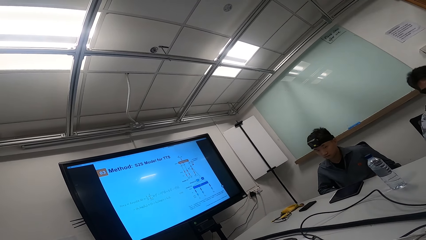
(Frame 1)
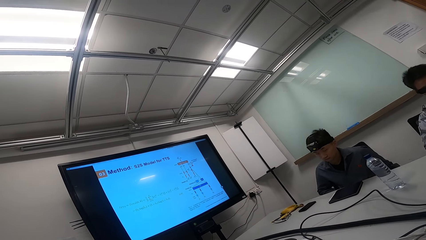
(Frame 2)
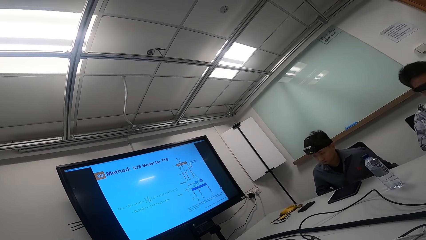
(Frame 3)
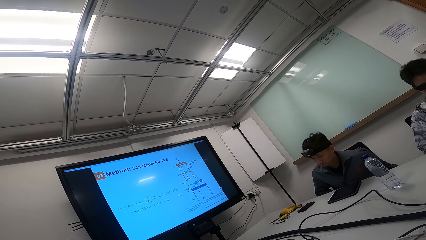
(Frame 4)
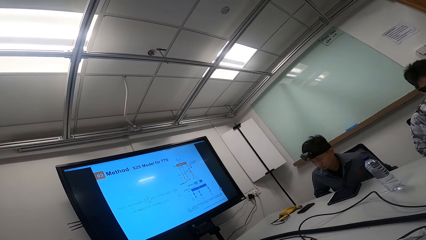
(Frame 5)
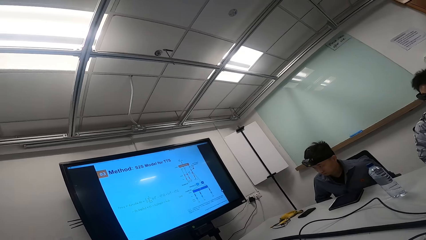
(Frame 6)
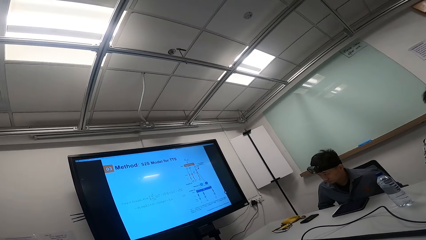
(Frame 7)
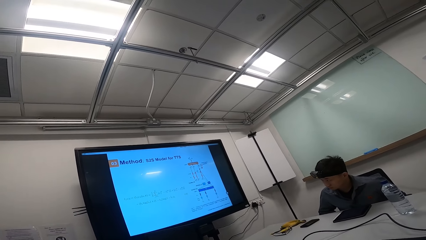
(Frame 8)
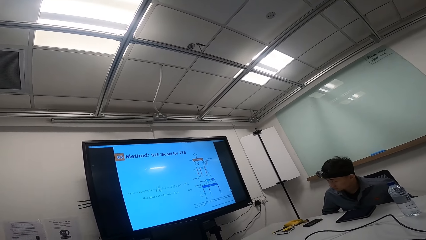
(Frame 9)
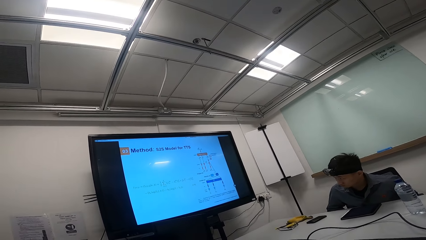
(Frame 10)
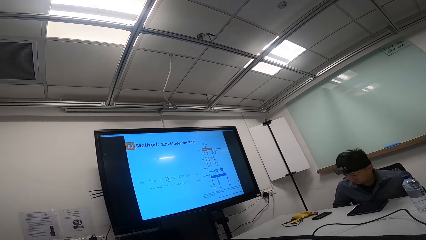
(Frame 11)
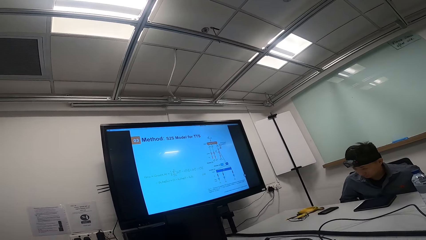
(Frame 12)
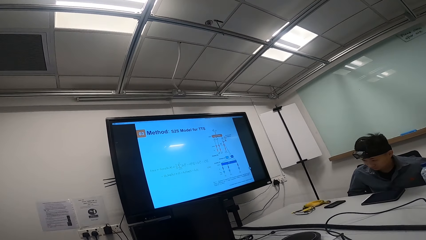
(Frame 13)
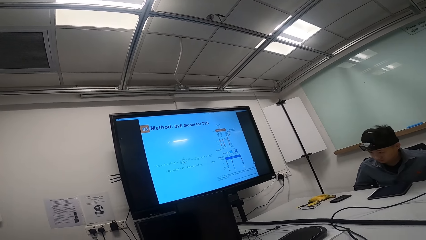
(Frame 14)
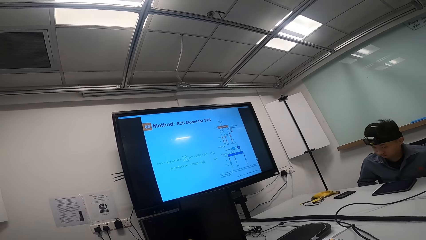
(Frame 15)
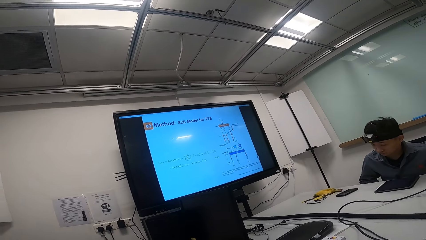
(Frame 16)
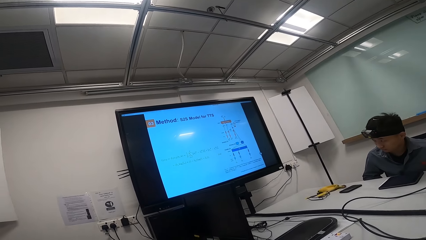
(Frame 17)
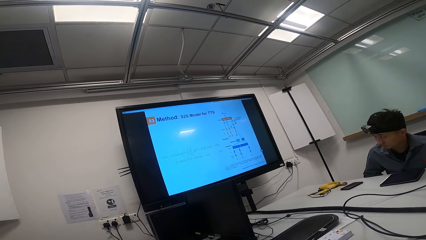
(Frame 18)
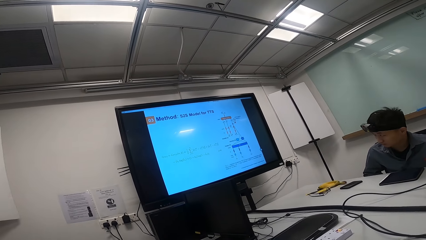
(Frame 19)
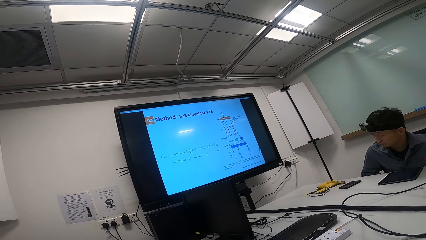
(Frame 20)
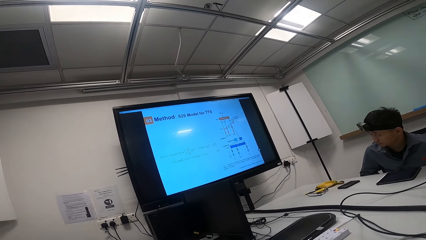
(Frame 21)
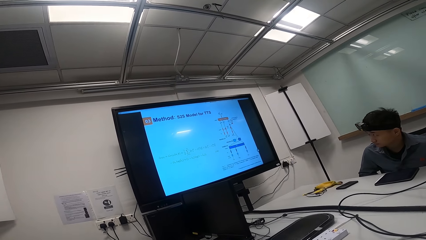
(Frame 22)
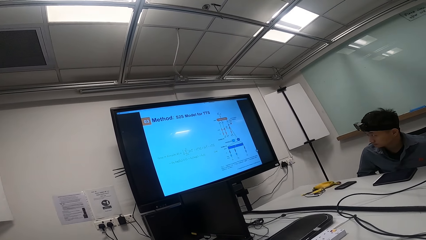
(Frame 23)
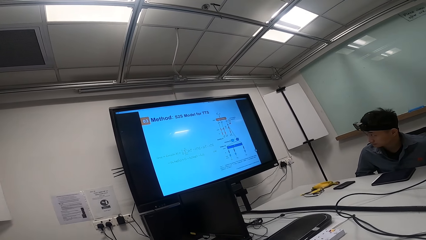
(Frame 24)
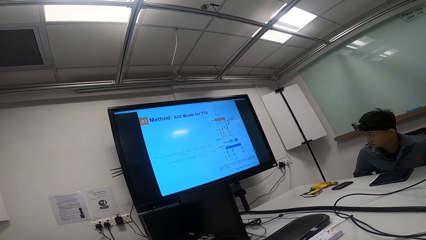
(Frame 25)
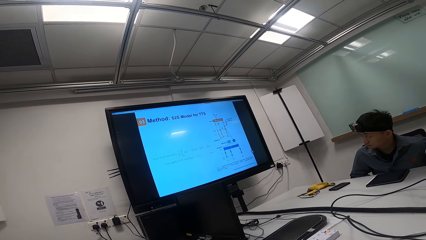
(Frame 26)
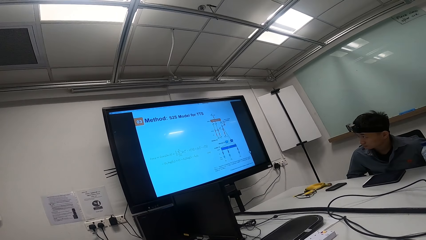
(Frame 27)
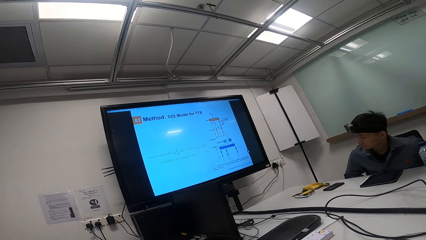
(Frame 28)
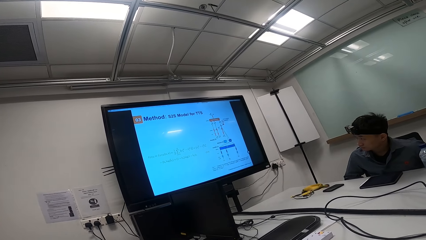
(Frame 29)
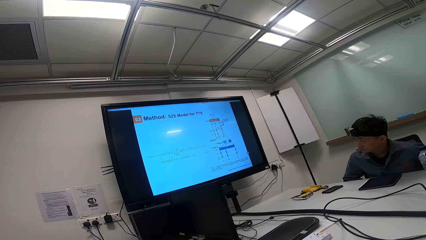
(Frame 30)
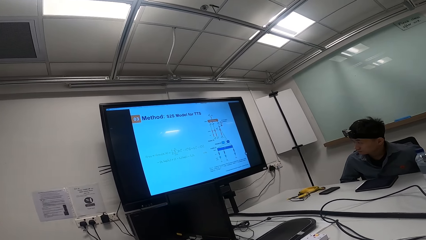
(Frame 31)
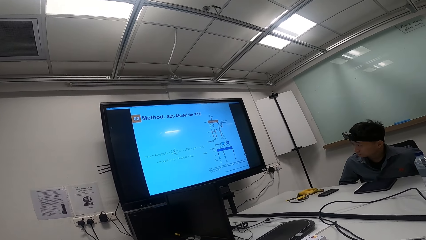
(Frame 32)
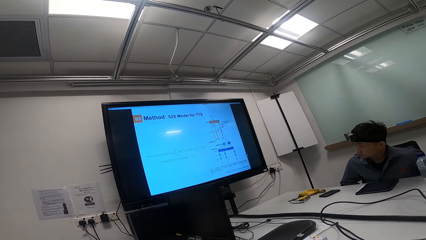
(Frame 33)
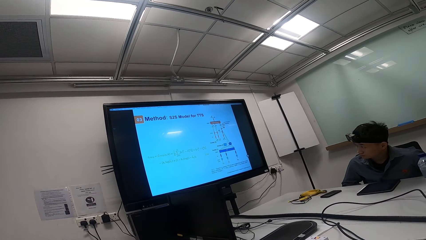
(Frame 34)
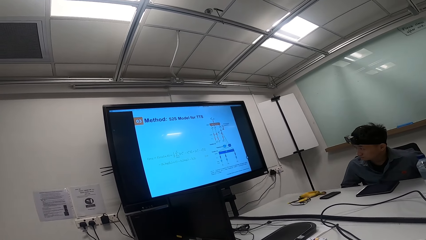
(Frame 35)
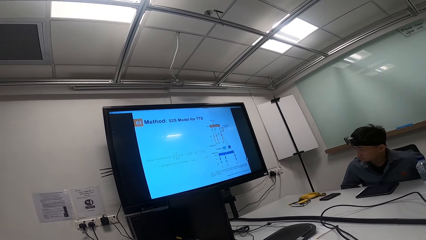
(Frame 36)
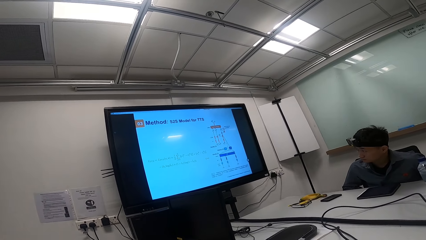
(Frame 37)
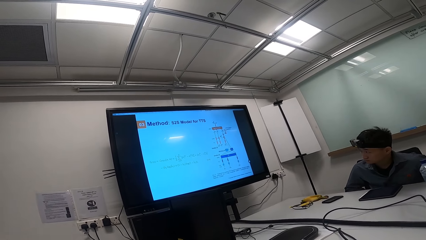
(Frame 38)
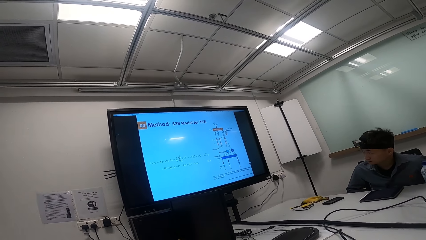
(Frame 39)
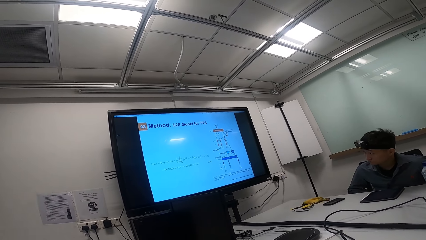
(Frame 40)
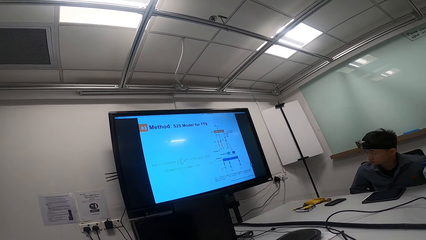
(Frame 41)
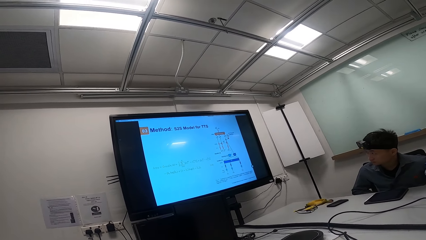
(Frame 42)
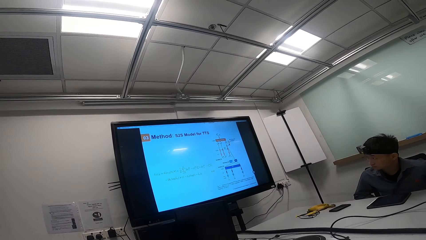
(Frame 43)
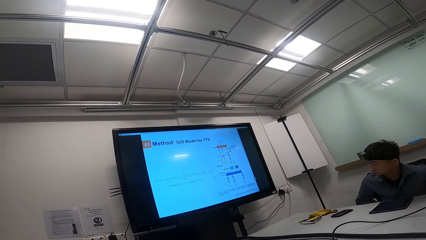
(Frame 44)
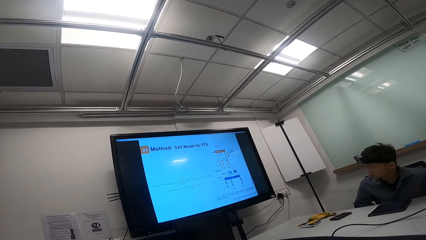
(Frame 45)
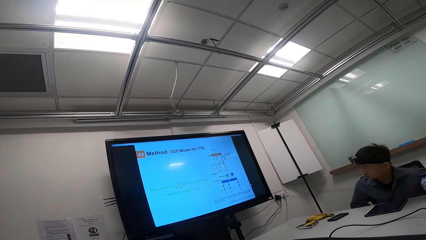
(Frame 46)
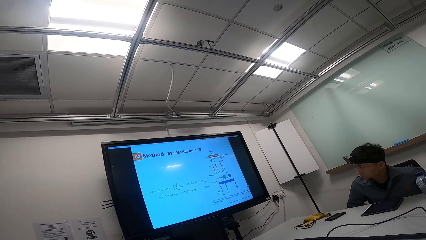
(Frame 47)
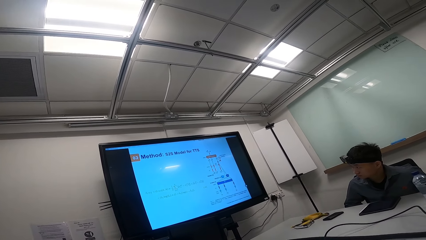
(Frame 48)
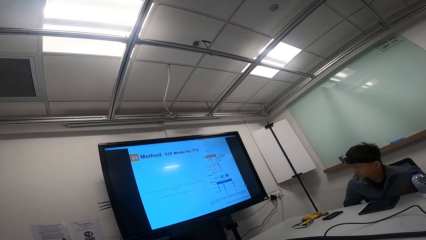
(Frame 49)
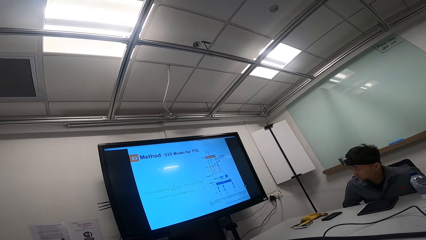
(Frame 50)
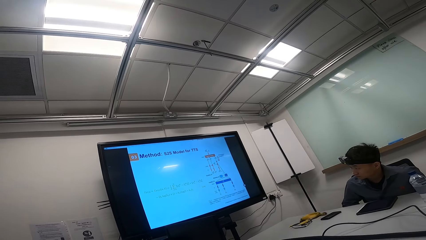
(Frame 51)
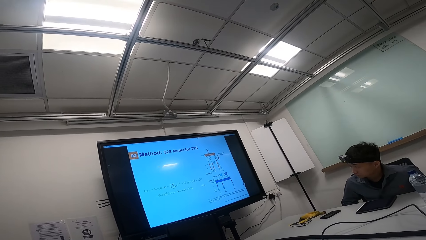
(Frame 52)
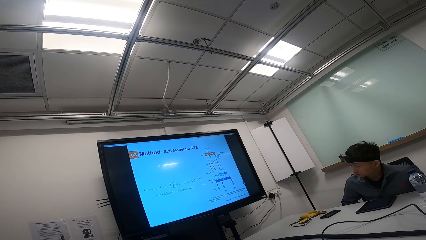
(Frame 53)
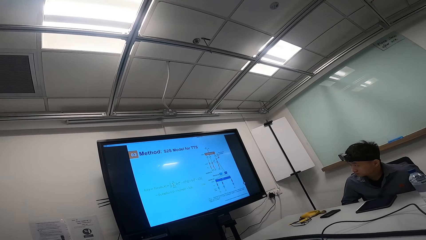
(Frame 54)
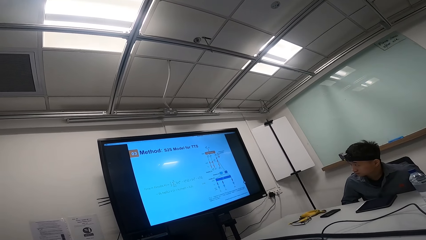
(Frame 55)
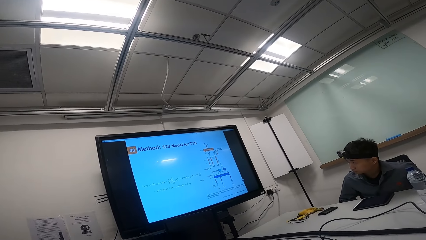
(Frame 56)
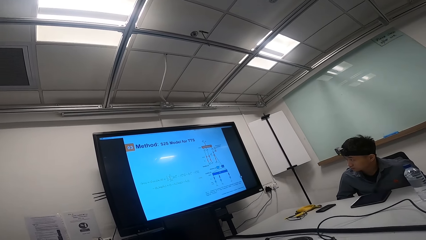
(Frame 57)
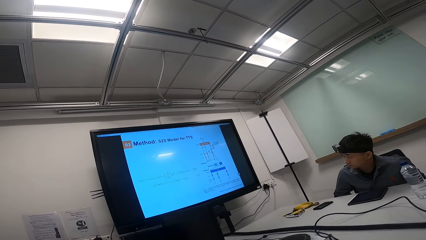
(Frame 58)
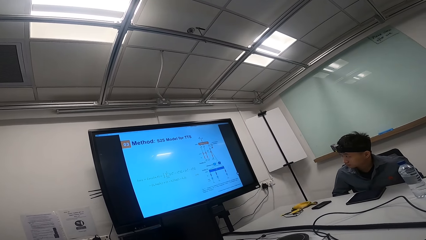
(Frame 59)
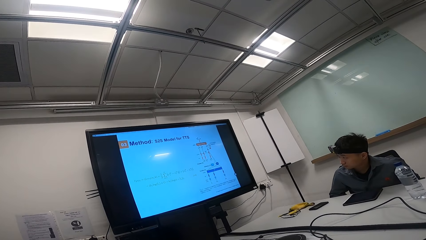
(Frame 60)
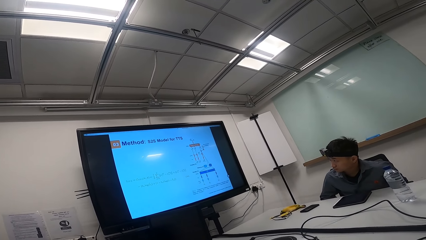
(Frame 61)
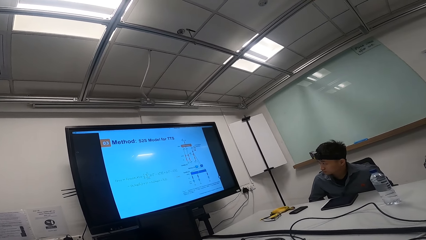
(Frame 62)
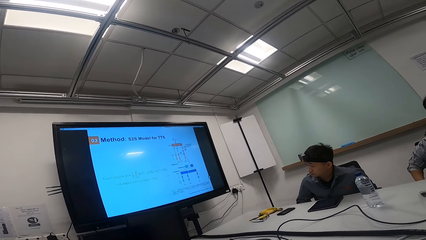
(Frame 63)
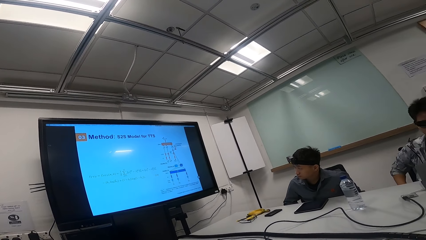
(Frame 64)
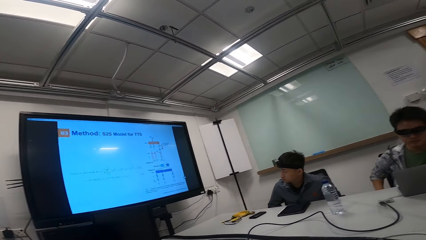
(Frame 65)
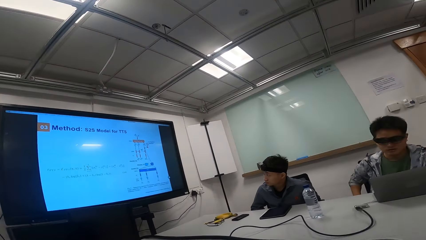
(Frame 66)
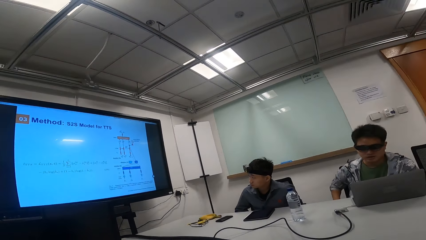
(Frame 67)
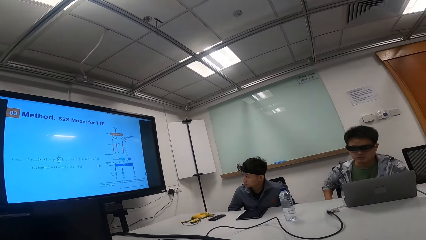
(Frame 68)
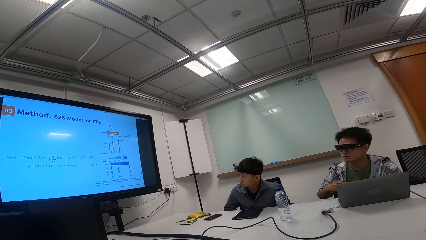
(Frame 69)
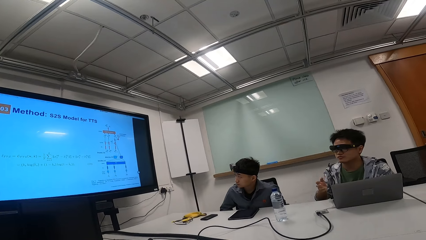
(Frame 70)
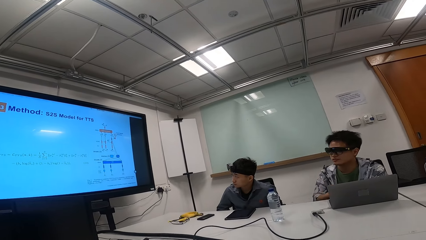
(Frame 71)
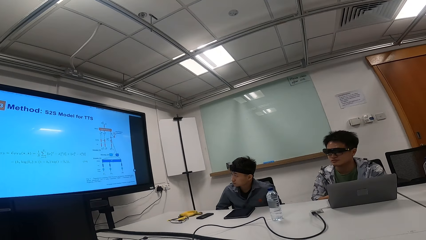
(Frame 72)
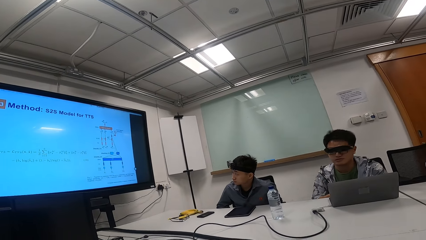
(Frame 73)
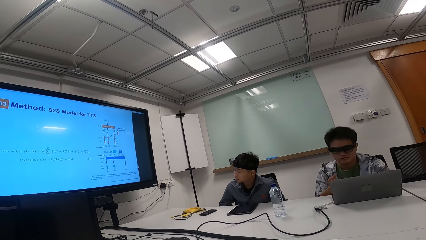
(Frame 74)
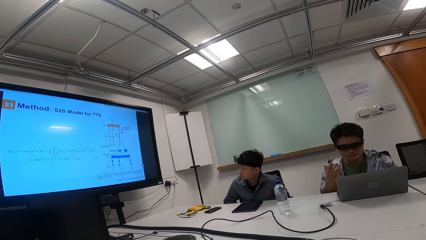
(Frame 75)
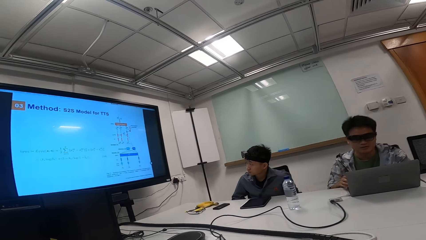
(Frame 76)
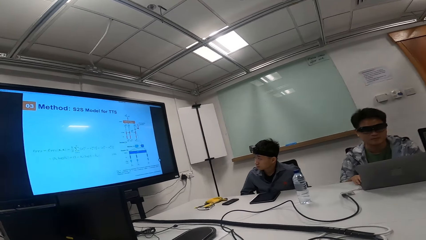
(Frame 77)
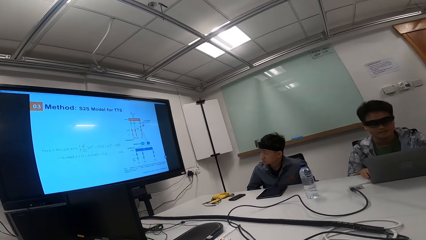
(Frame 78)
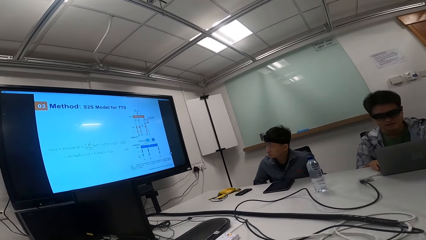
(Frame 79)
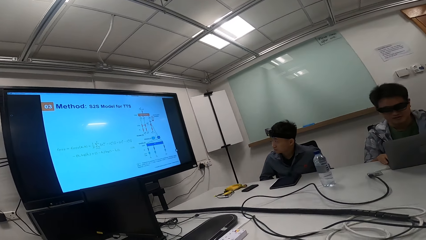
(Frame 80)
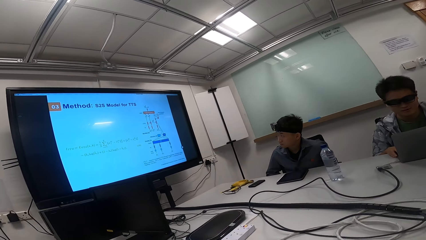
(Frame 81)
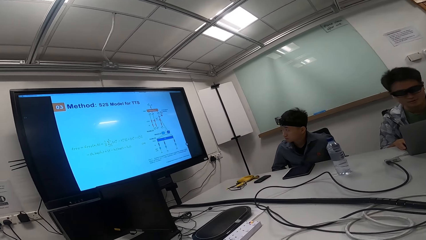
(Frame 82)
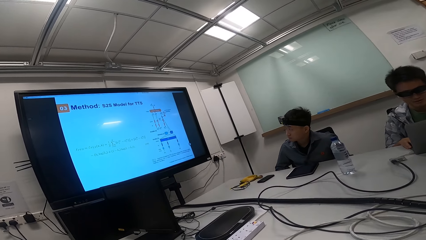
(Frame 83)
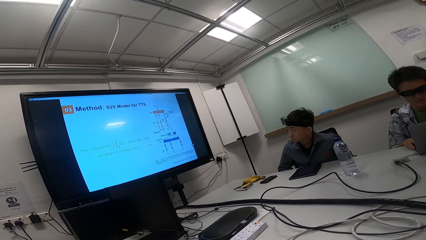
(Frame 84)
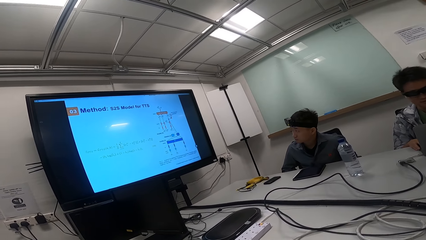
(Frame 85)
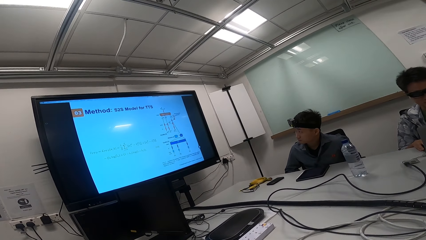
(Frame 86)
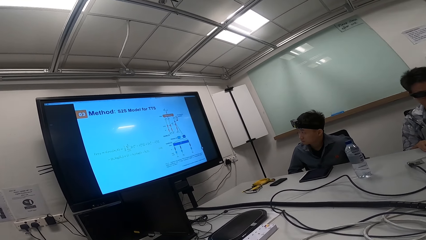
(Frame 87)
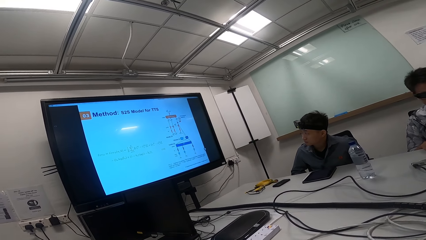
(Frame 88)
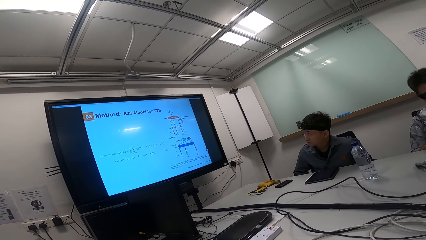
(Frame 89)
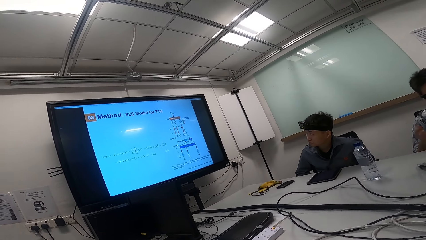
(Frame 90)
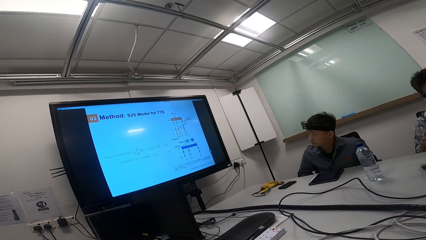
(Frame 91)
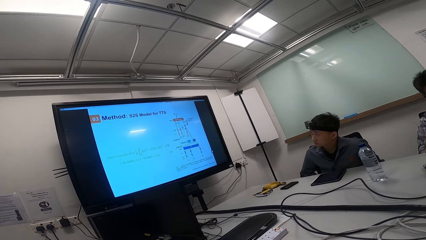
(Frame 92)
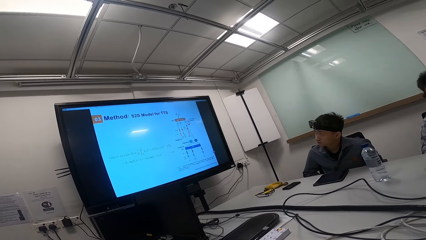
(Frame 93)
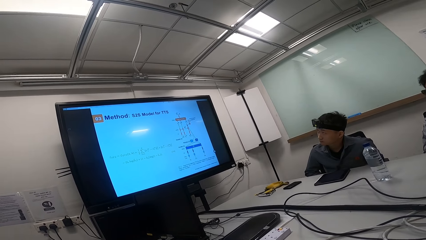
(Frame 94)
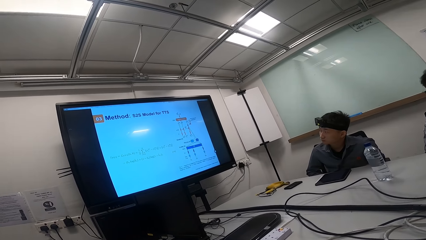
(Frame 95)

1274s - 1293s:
A person looks at the television. Another person talks to the camera wearer. The camera wearer looks at the two people. The second person gestures with the right hand. The second person looks at the laptop.
